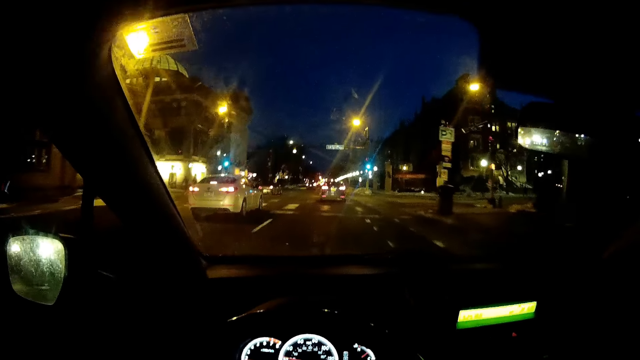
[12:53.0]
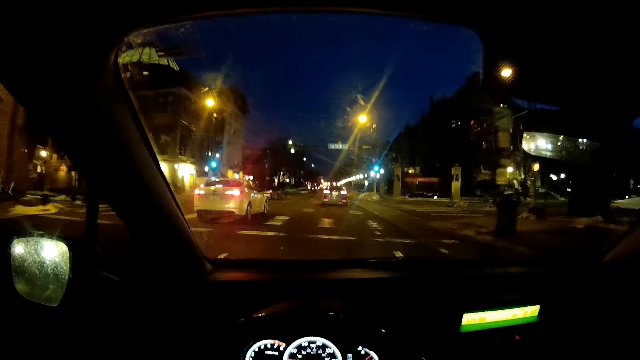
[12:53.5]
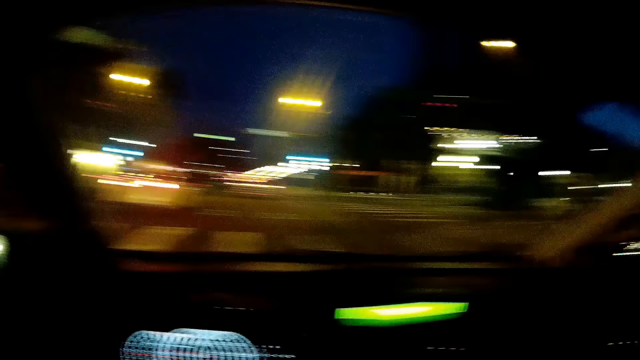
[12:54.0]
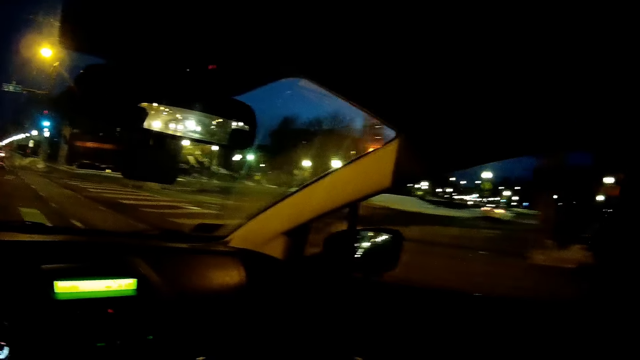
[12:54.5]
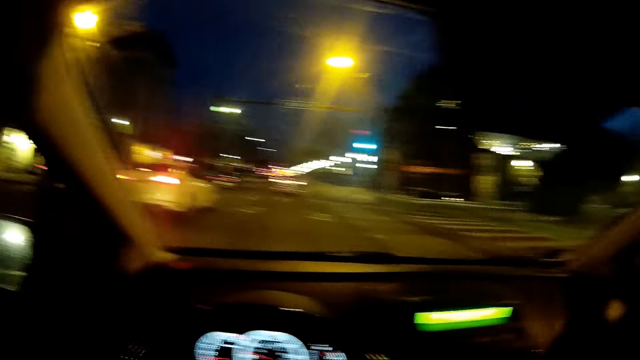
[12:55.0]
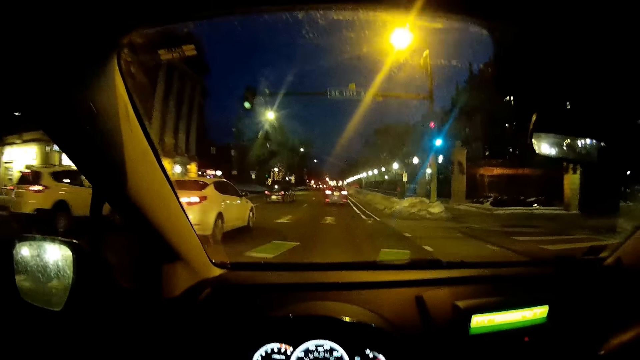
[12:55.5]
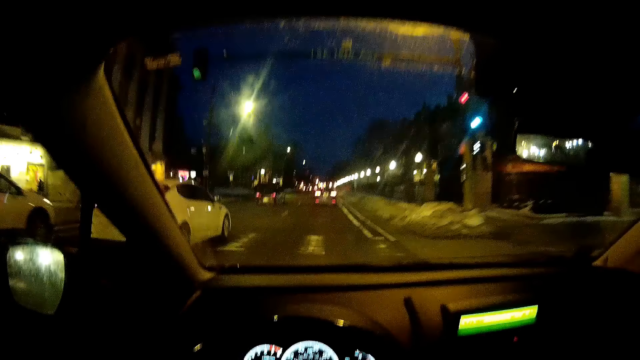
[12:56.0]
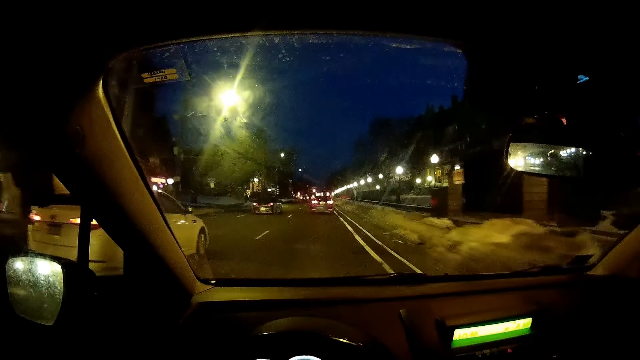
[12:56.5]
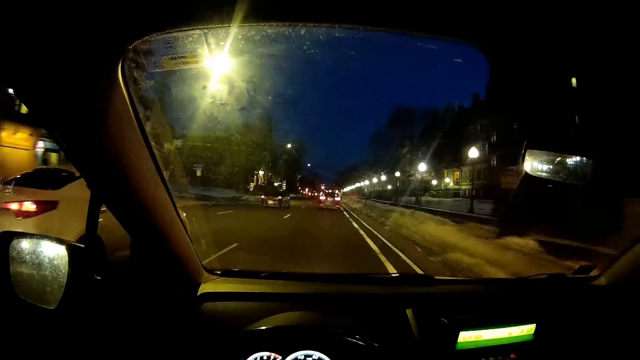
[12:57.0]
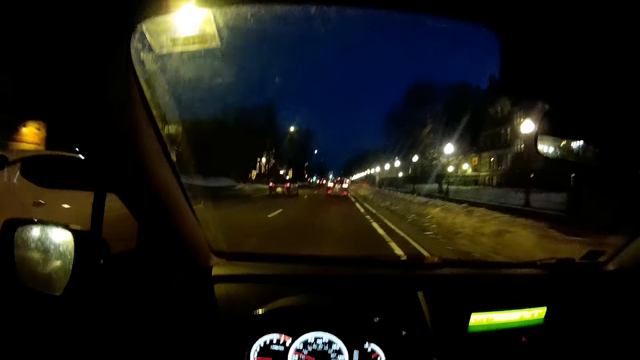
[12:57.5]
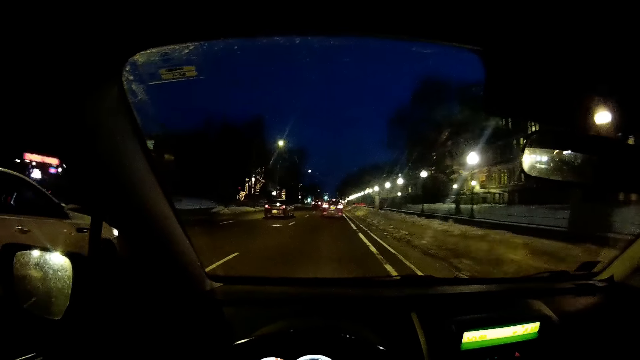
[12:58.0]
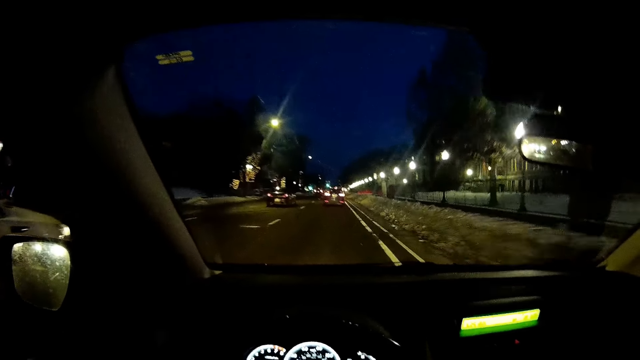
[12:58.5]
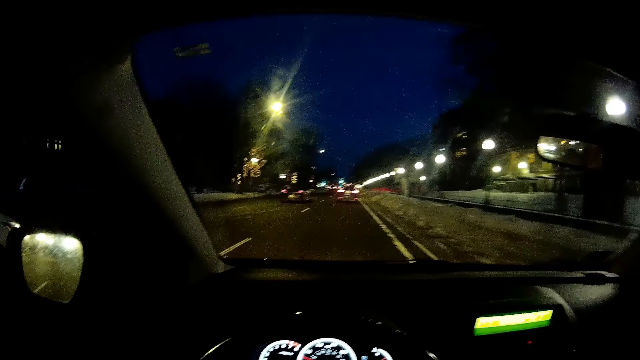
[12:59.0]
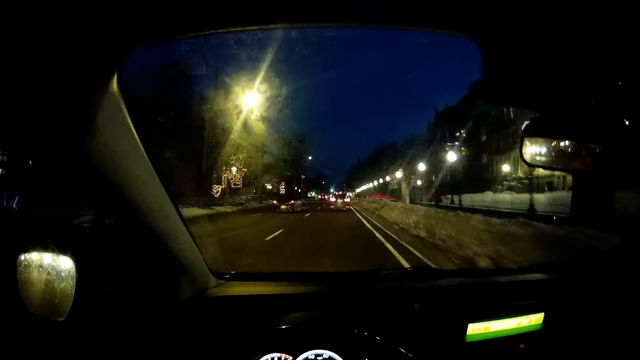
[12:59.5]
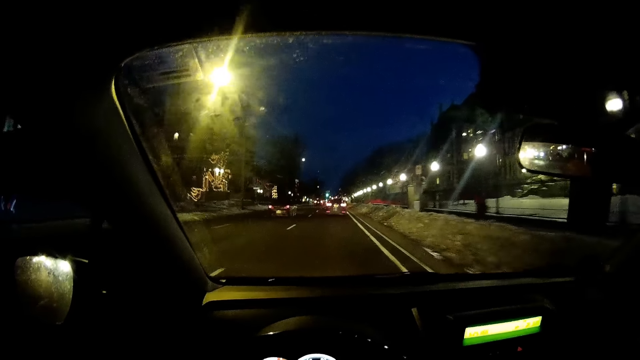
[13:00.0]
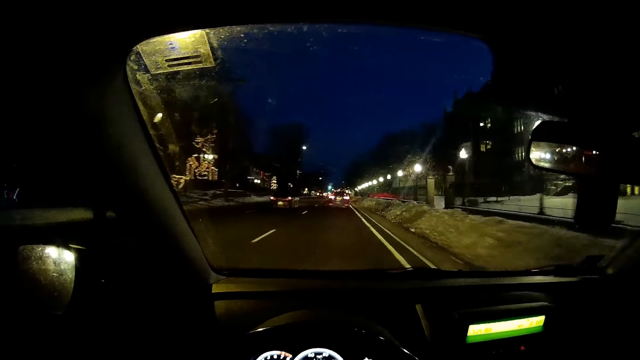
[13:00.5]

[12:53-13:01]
The camera wearer stares at the road. They drive the vehicle in the streets.

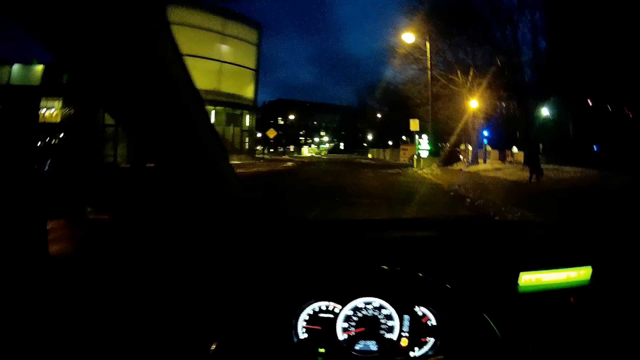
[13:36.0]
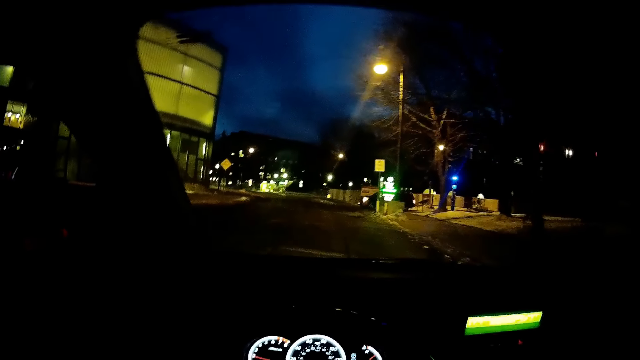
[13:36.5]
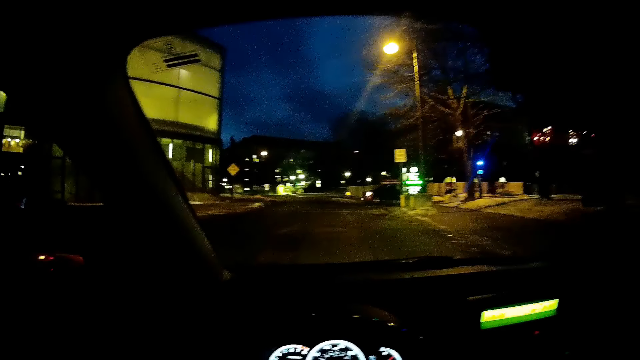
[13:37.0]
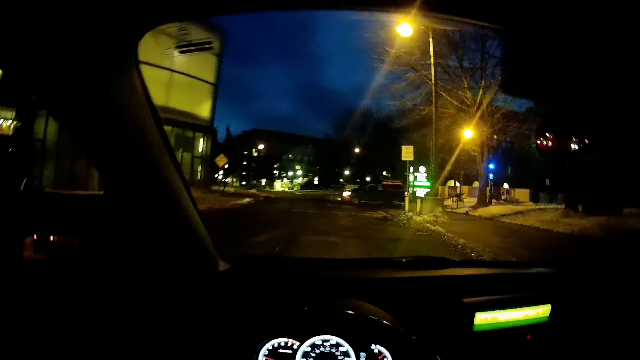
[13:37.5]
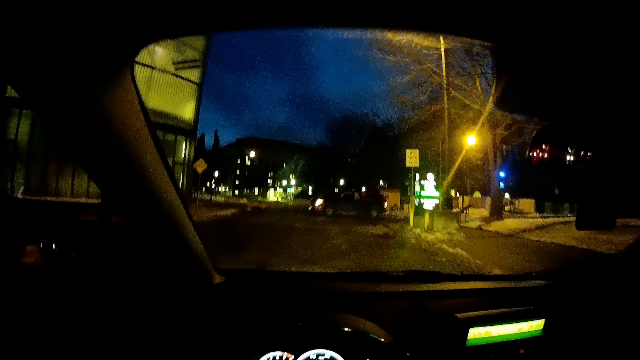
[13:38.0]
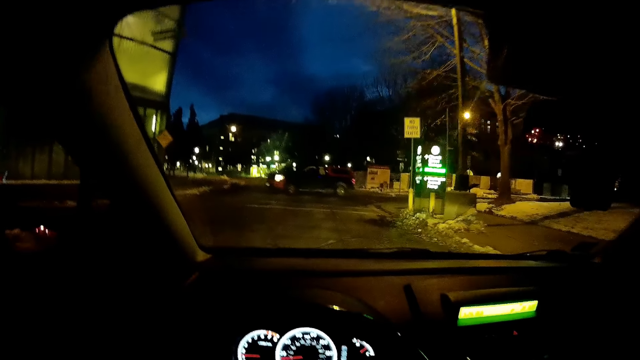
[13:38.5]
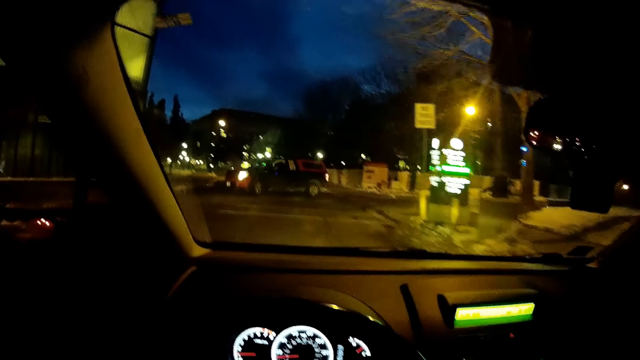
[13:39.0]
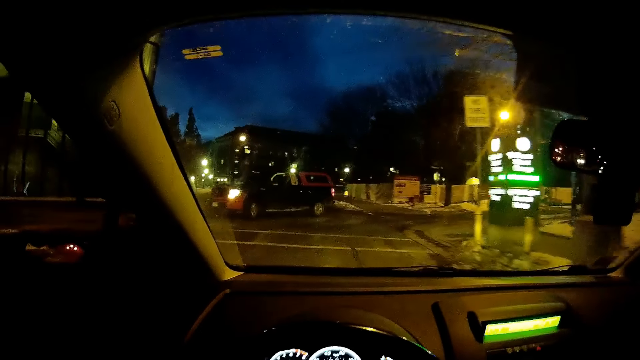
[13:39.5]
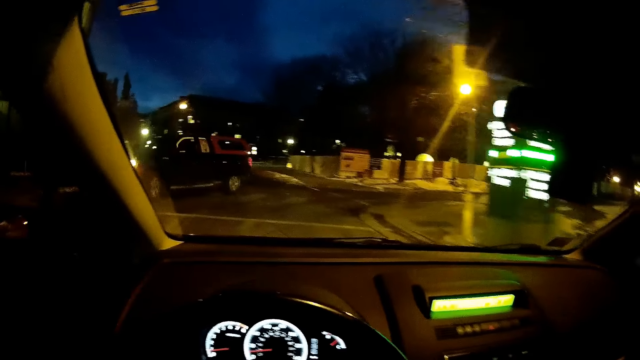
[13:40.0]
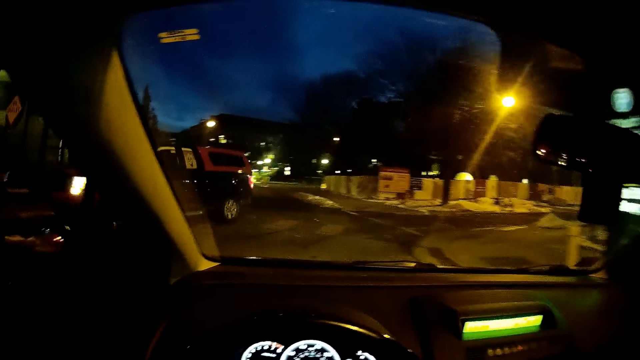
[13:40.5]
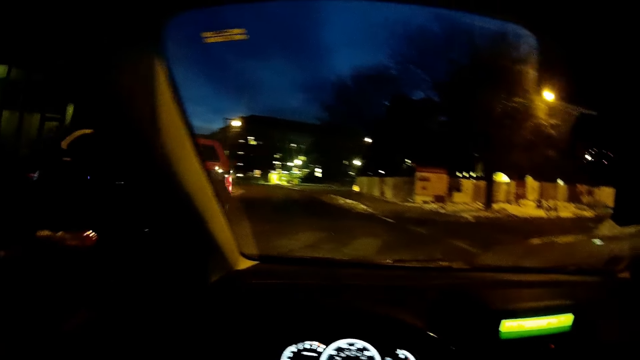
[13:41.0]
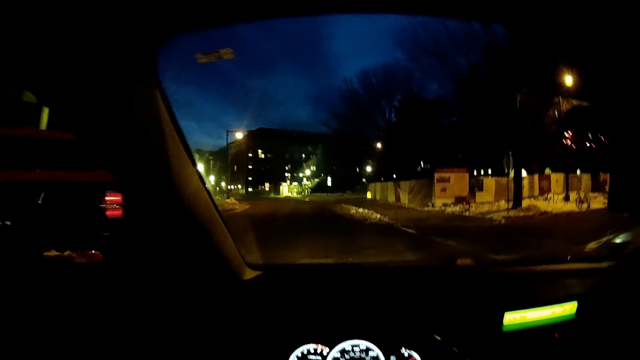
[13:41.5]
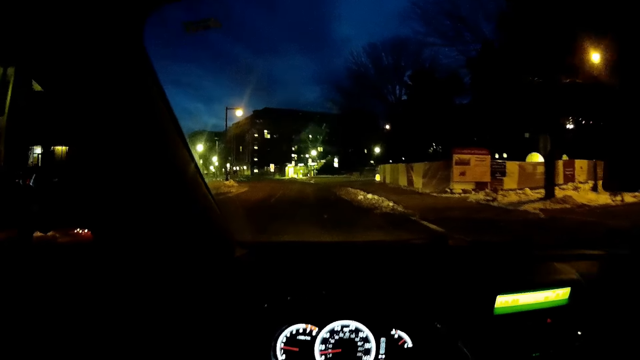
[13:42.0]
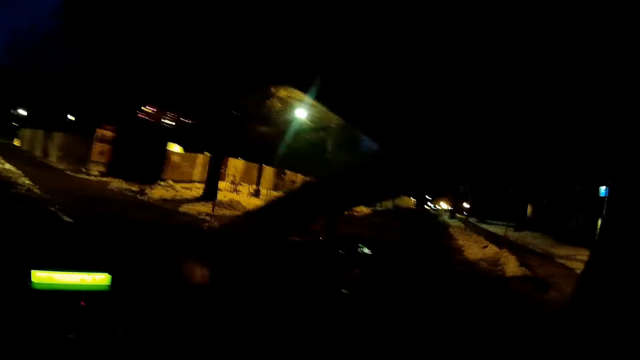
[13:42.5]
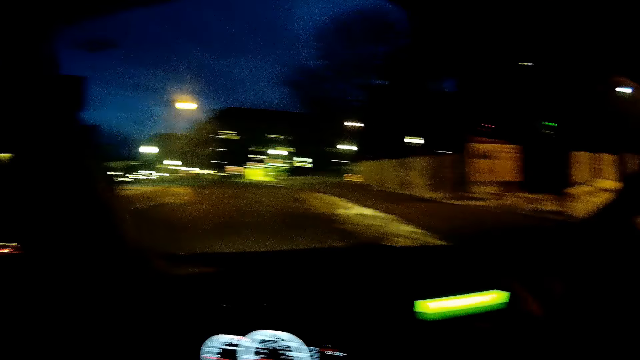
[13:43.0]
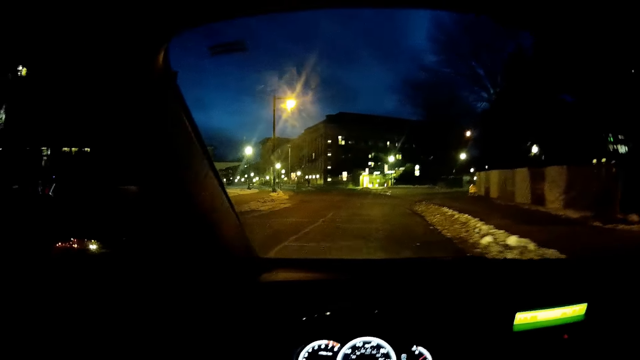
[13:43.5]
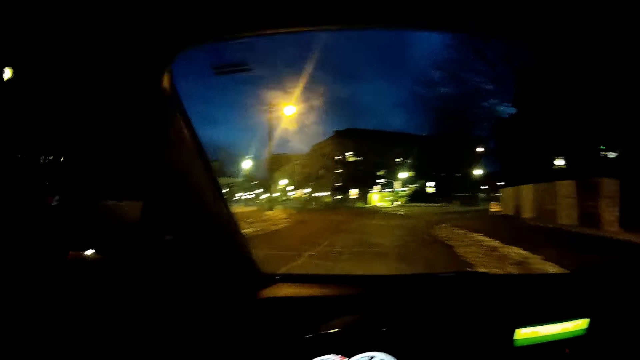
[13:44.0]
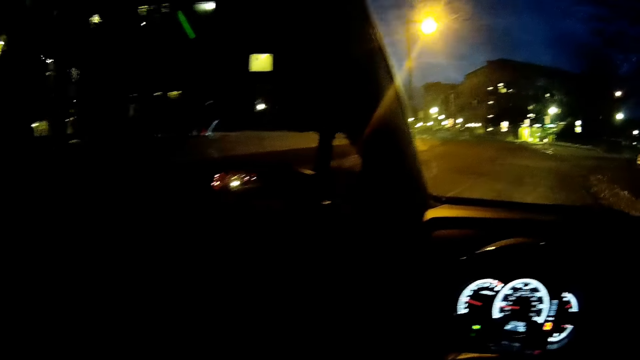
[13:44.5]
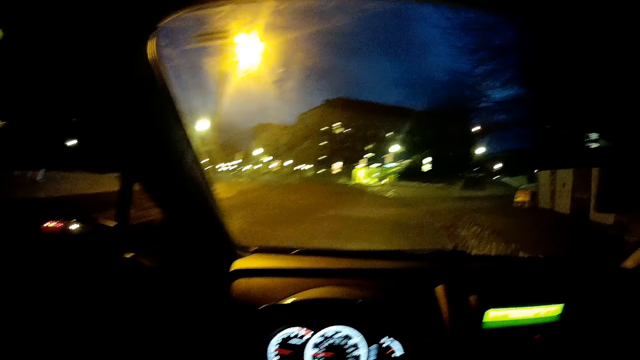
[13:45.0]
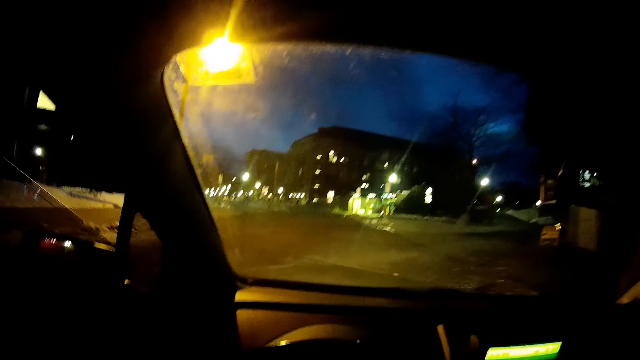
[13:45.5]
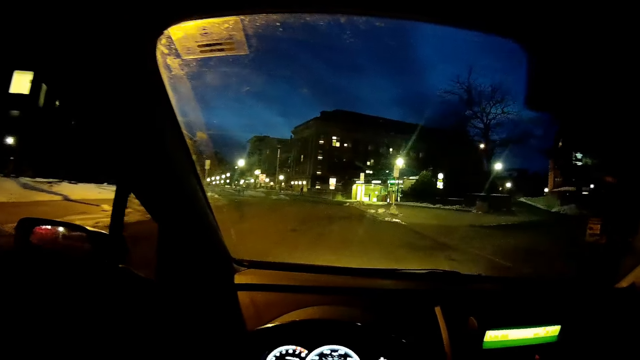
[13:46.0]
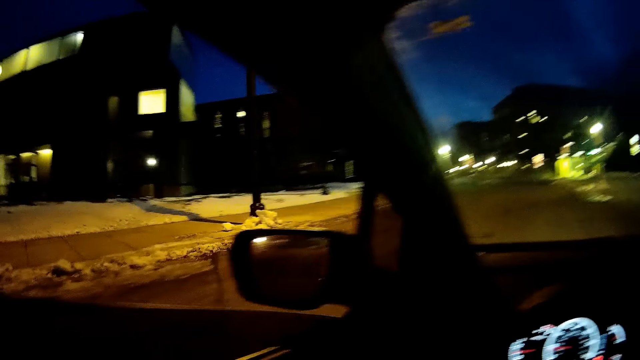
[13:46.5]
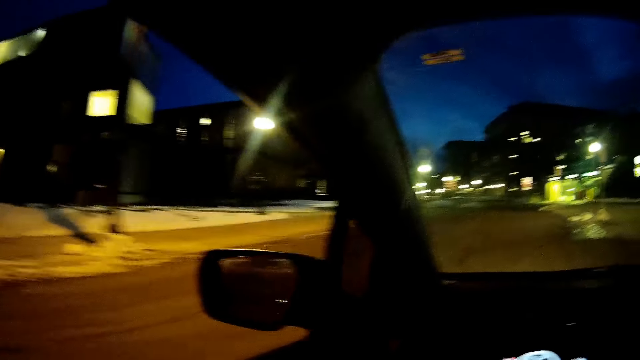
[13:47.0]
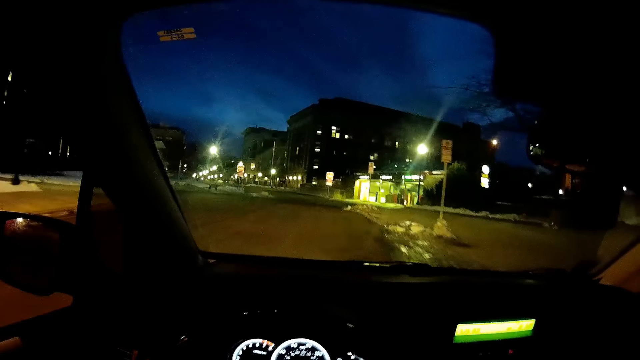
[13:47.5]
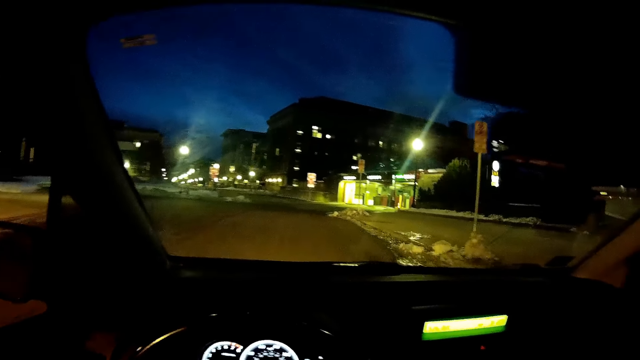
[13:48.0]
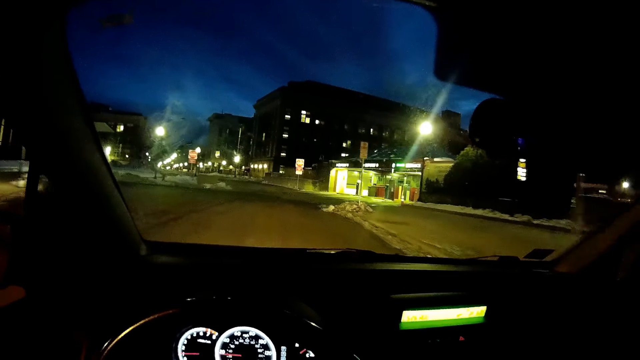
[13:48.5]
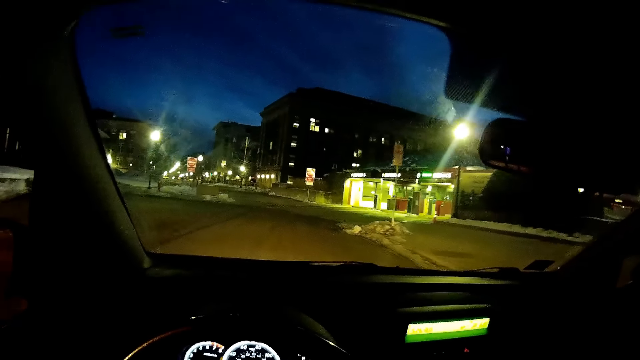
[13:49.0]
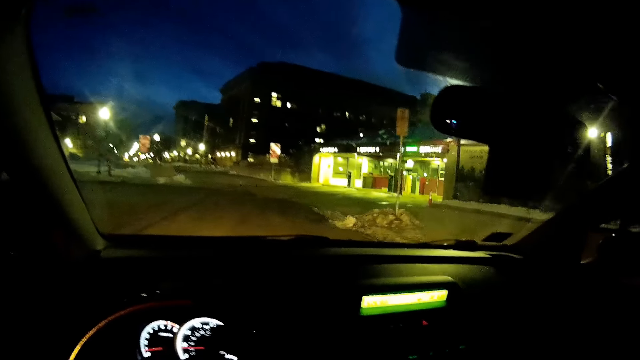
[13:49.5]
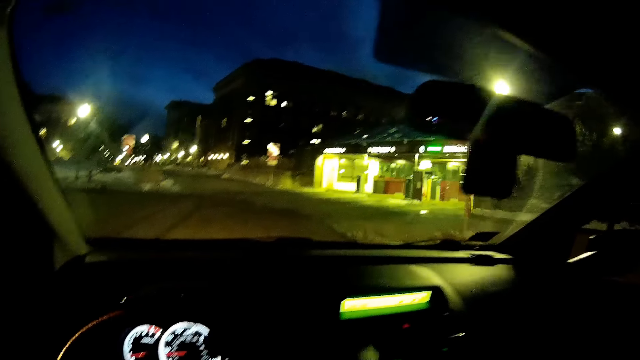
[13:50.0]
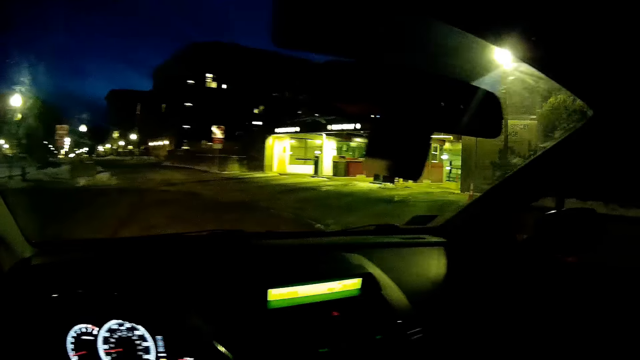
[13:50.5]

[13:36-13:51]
The camera wearer drives the vehicle in the streets. They stare at the road. They drive the vehicle in the streets. They drive the car.
